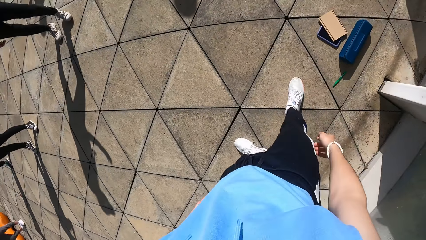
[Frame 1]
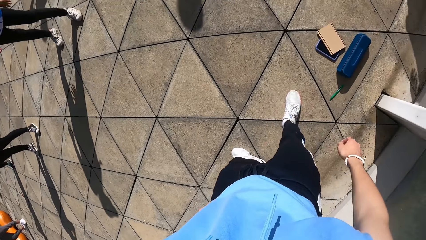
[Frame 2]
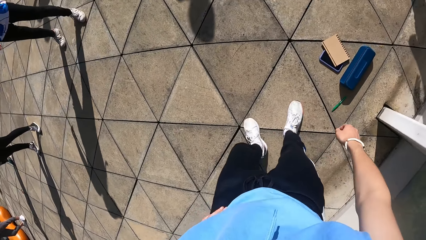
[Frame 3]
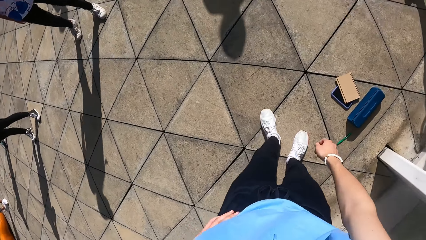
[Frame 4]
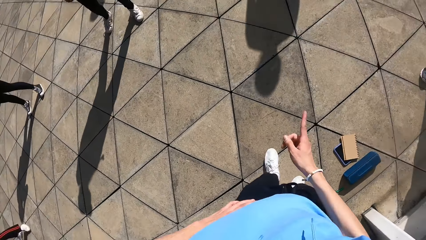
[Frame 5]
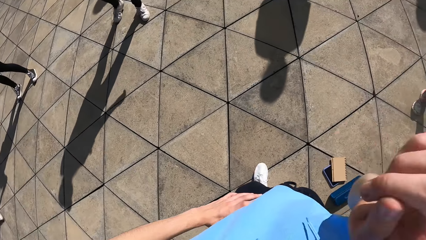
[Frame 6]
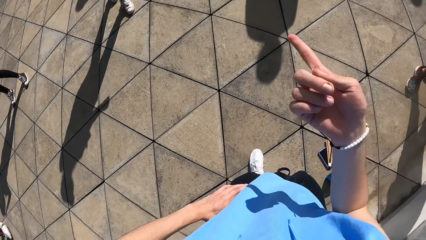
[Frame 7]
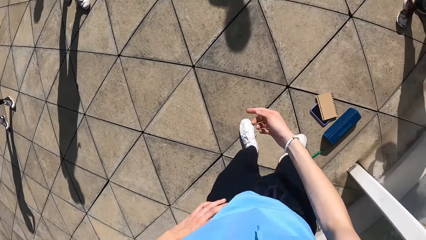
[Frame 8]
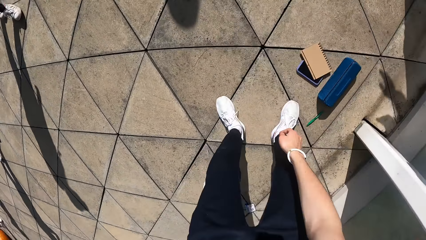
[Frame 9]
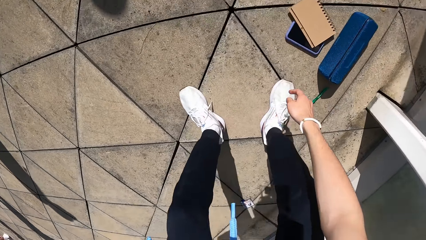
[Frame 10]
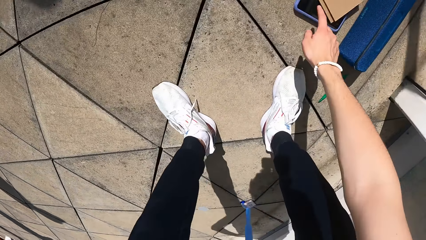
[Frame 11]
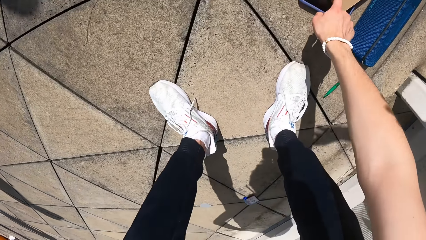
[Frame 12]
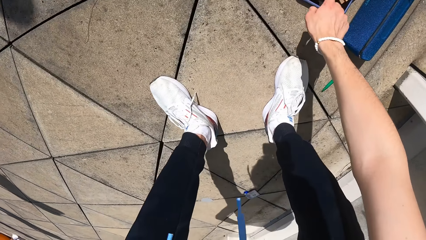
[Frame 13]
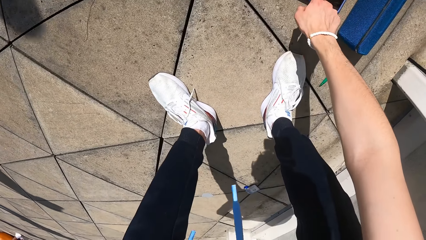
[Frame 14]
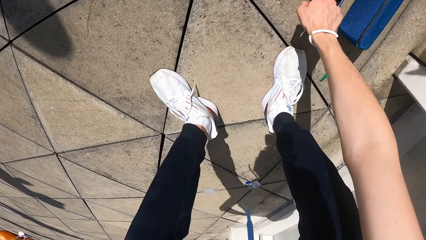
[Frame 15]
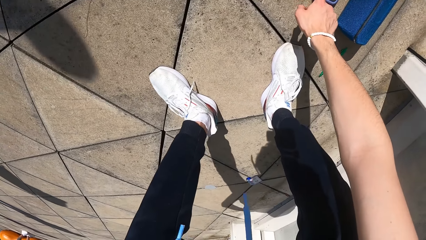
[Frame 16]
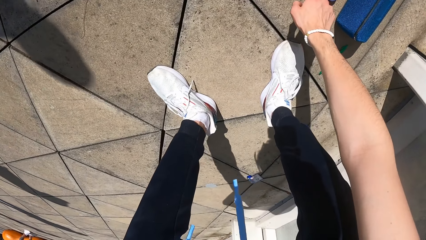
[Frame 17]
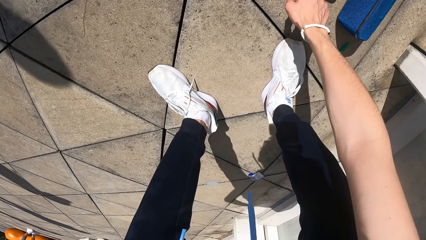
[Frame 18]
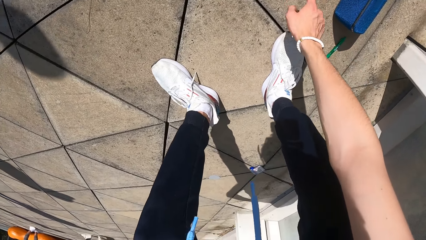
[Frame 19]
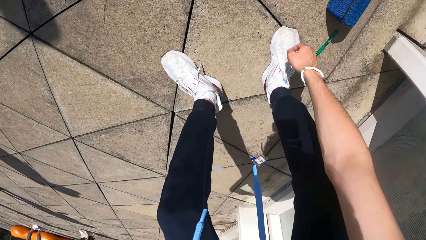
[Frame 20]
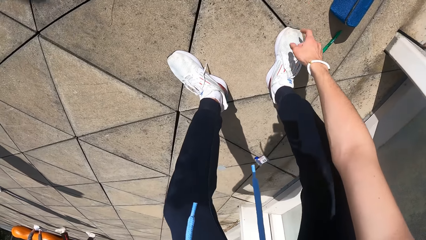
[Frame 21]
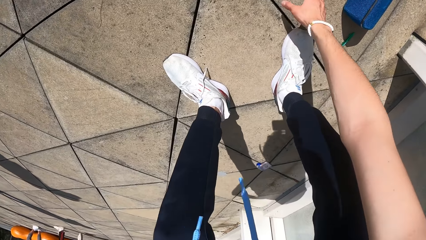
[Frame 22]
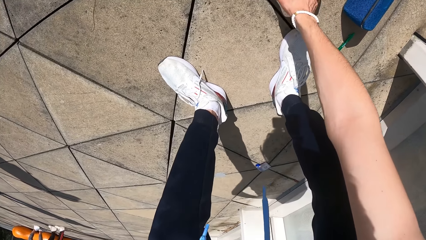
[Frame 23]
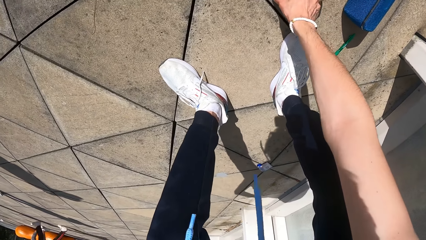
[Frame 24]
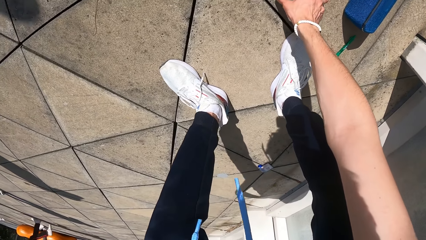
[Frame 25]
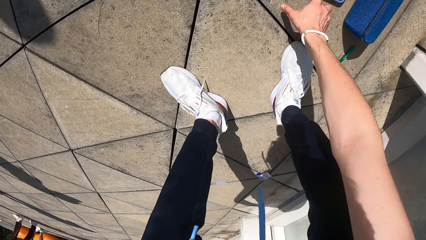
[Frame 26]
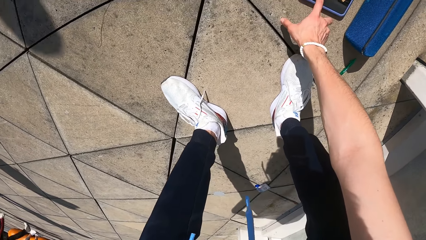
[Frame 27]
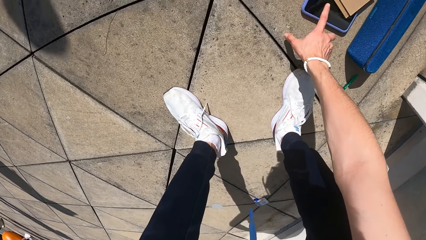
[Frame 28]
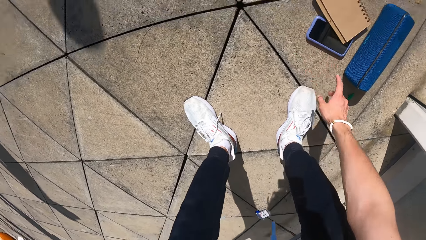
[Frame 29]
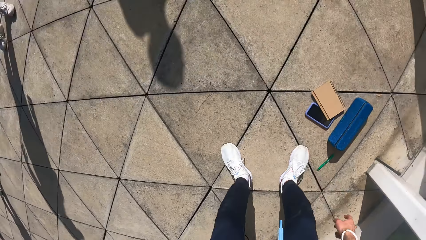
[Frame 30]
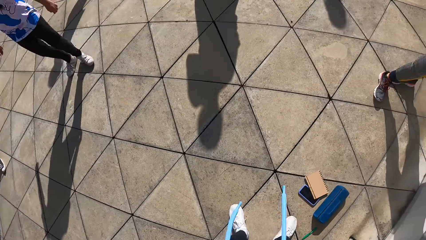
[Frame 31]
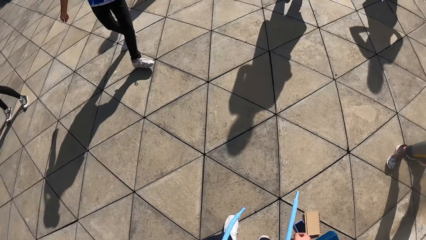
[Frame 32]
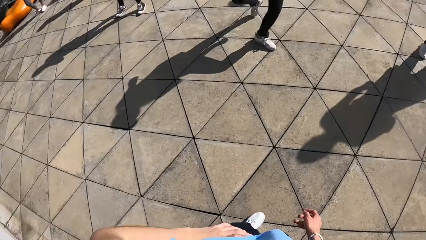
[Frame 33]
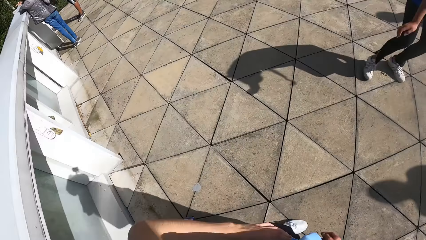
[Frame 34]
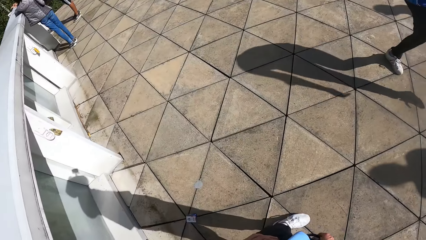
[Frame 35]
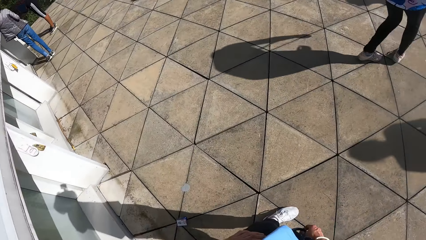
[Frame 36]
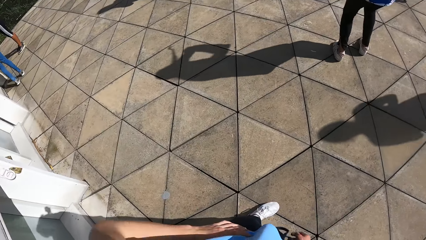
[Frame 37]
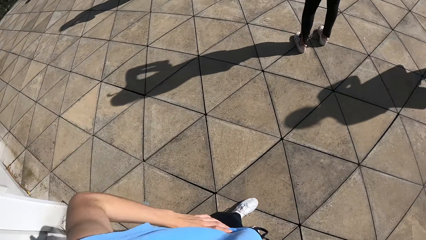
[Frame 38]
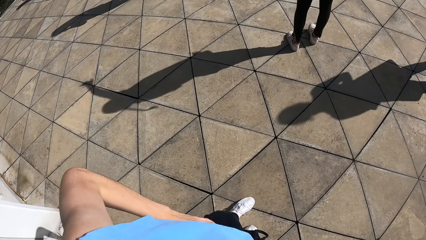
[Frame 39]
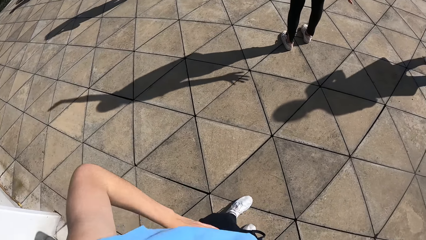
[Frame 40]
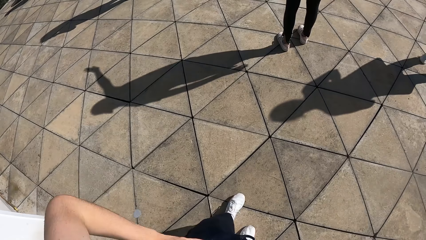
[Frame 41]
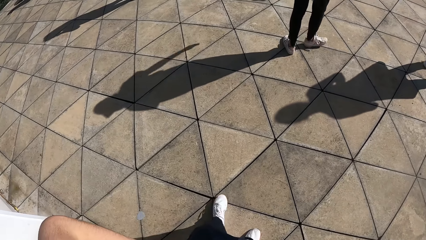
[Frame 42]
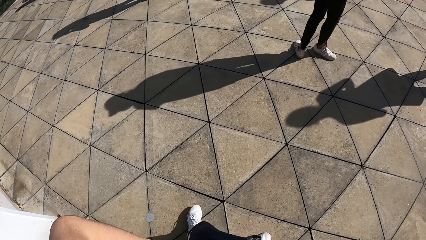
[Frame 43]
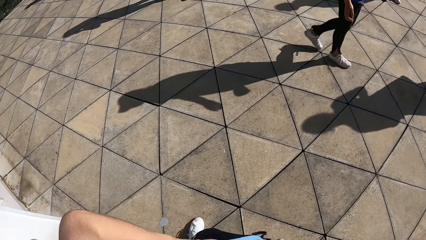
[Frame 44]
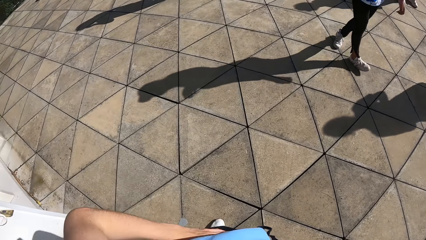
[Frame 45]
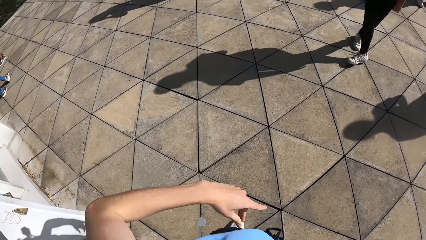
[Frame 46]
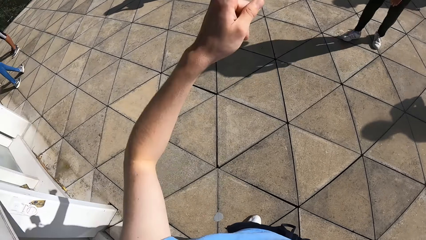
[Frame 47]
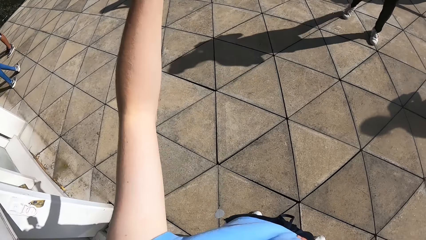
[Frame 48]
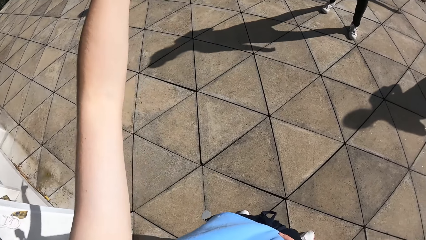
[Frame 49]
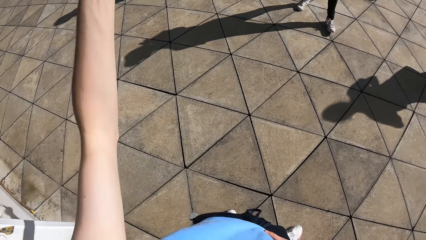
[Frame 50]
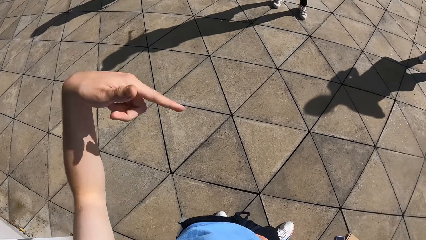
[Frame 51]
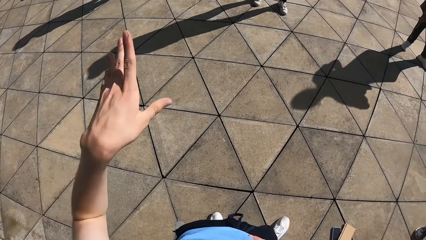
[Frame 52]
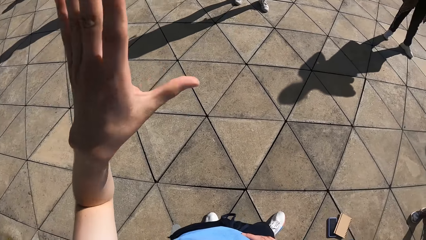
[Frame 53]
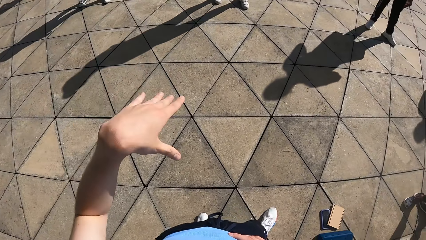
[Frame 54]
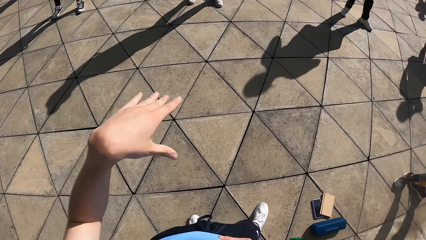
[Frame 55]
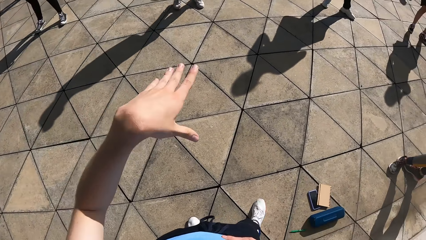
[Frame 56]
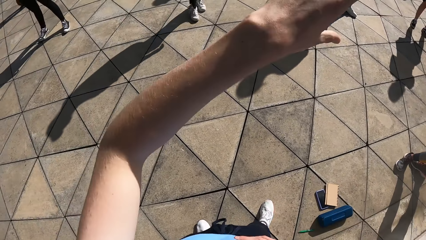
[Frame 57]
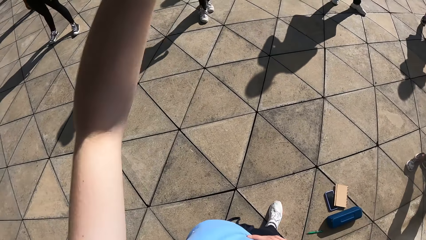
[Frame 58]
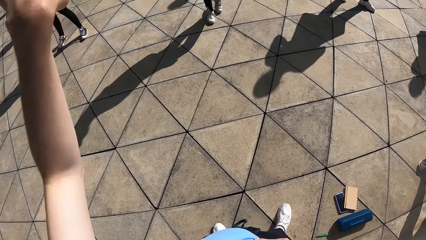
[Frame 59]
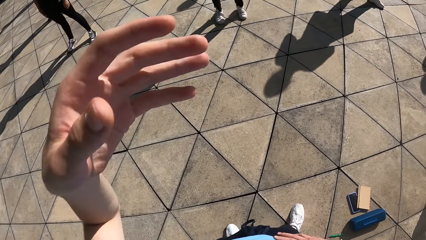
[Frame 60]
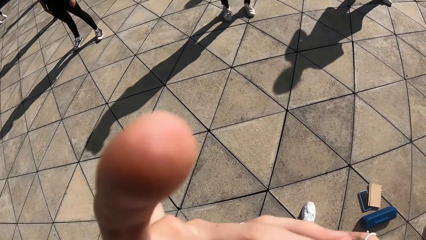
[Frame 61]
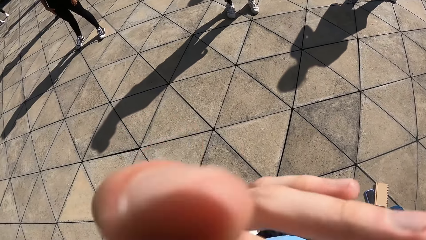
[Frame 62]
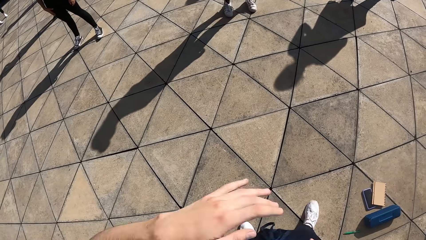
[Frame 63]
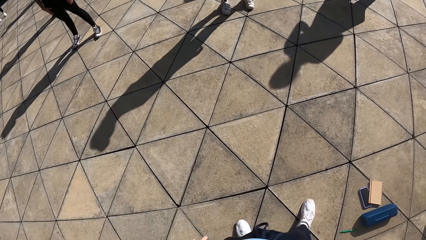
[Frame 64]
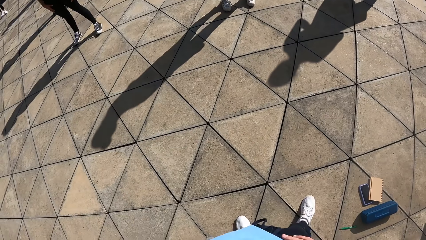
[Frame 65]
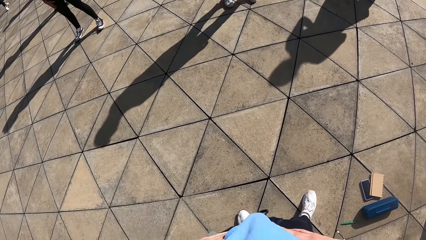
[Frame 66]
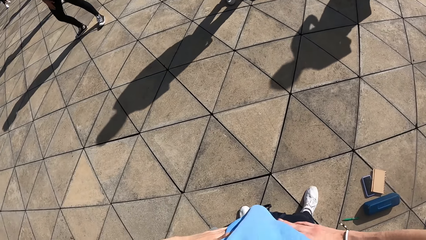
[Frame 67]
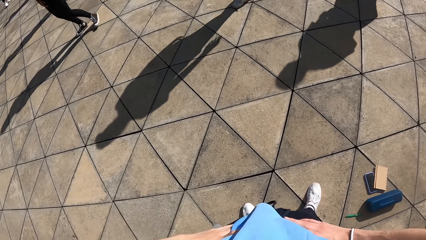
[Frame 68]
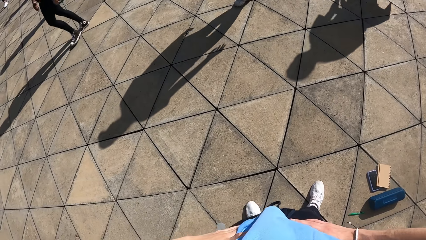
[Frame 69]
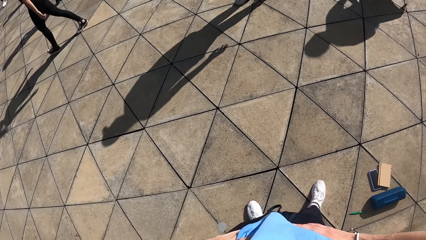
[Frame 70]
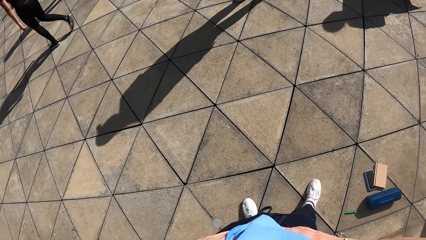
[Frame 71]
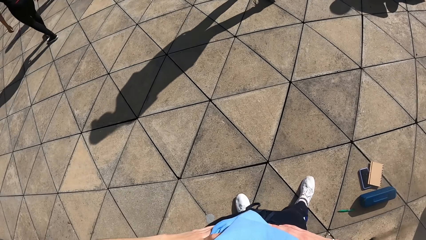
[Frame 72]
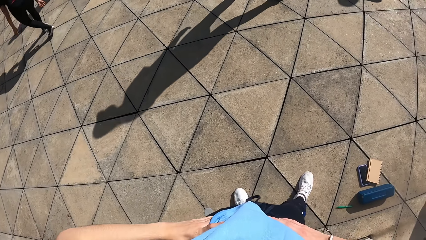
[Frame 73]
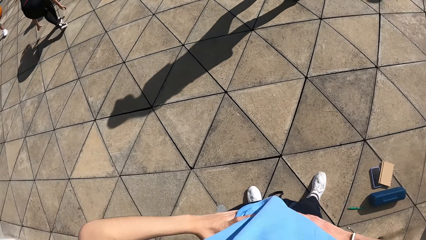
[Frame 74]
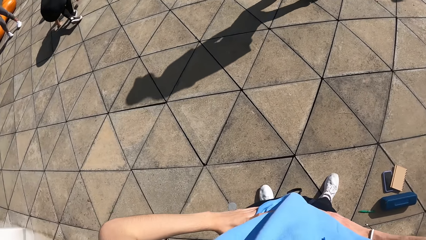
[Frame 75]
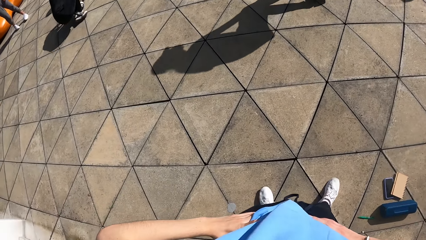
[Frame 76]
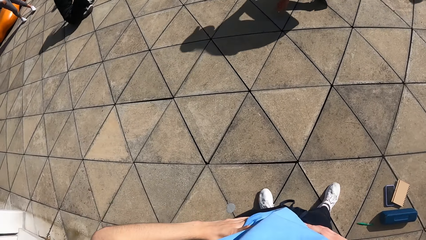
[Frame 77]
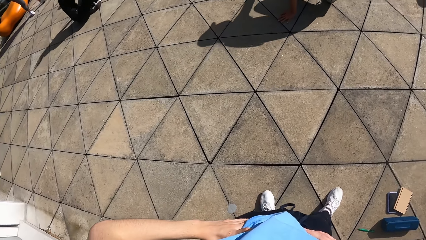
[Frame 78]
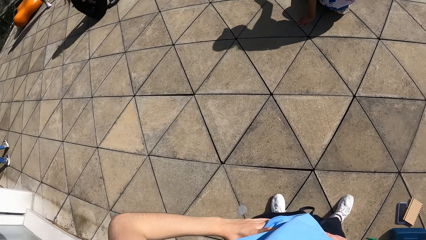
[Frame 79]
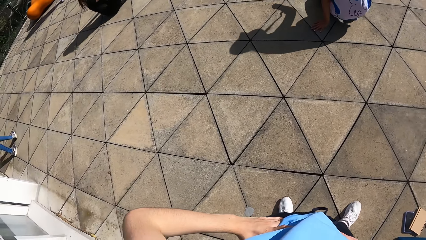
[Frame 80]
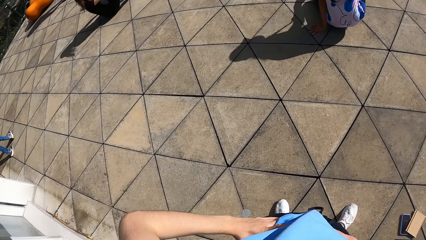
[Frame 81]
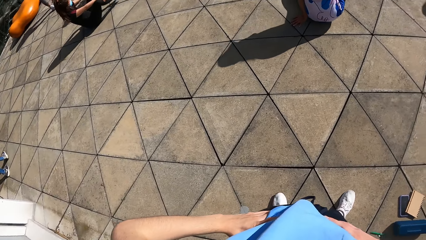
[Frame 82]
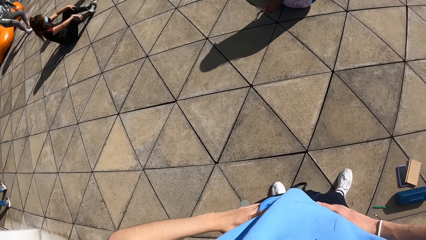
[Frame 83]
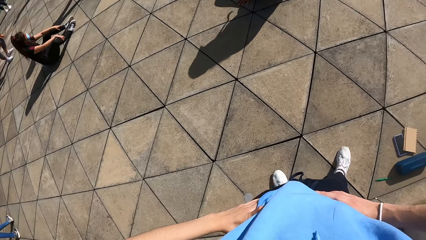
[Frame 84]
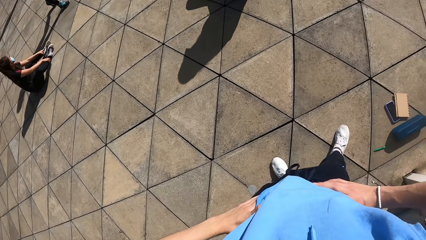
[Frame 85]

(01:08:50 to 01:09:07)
The camera wearer touches the phone. He presses the phone on the floor with his right hand. He stands up. He instructs a group of people.
